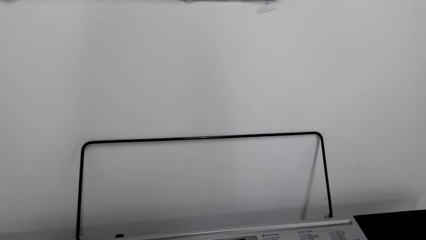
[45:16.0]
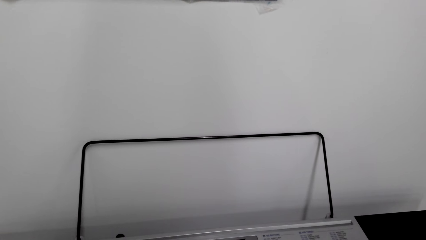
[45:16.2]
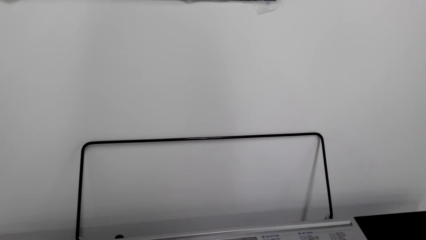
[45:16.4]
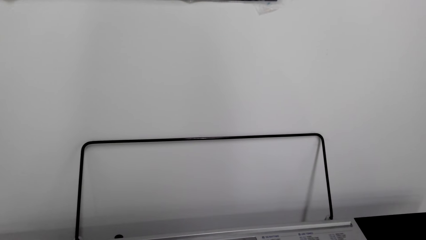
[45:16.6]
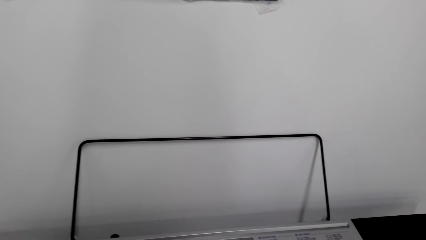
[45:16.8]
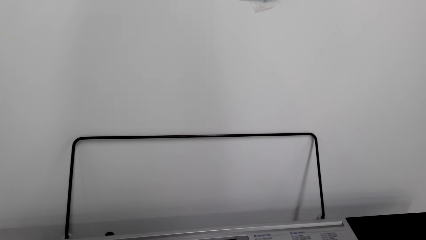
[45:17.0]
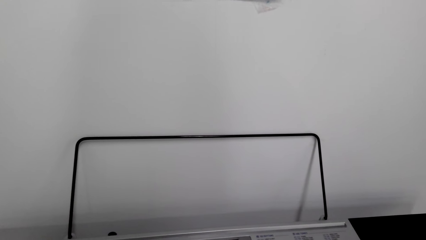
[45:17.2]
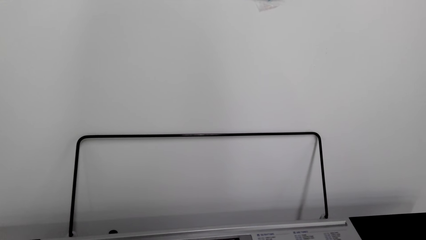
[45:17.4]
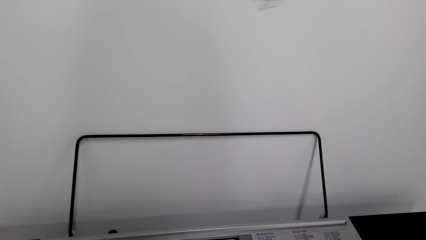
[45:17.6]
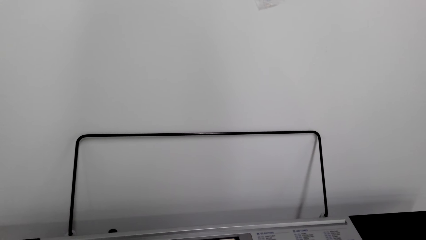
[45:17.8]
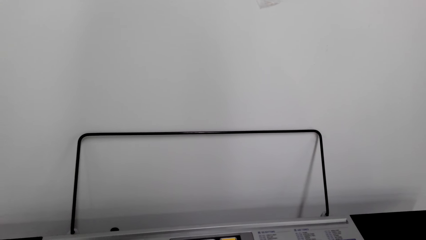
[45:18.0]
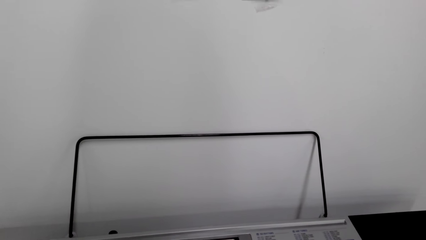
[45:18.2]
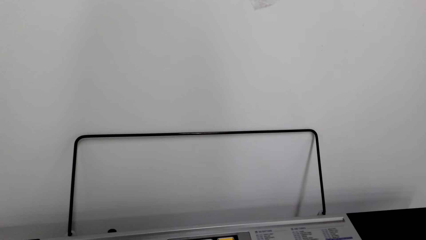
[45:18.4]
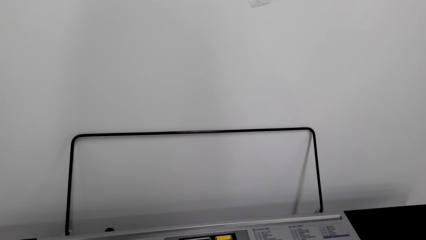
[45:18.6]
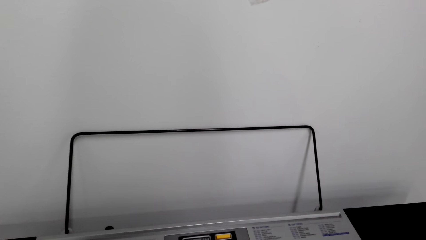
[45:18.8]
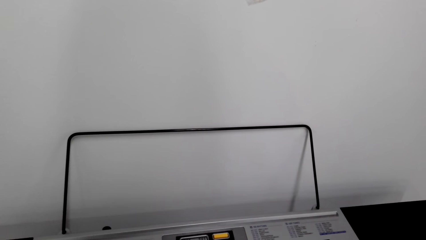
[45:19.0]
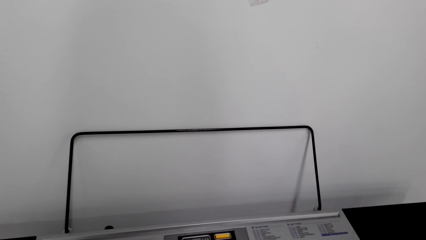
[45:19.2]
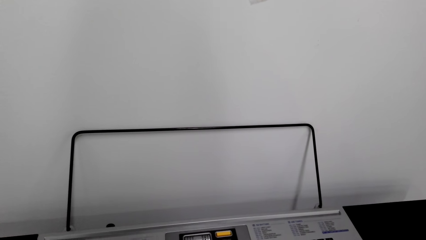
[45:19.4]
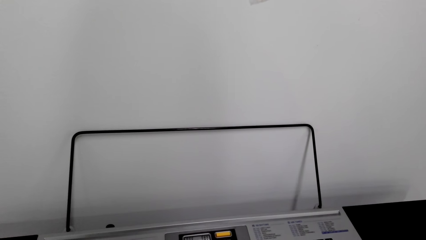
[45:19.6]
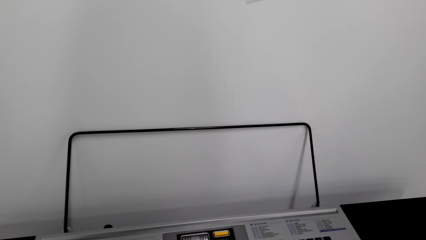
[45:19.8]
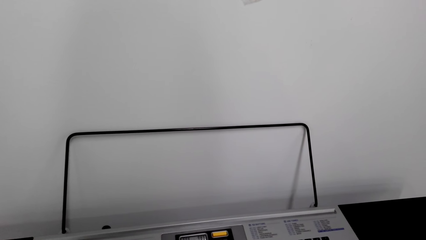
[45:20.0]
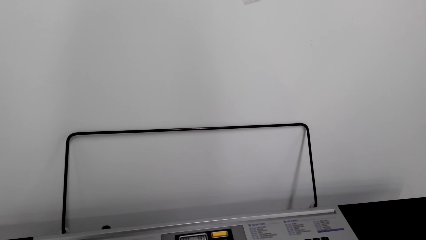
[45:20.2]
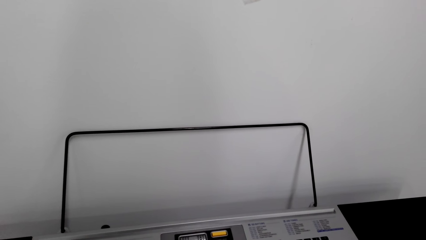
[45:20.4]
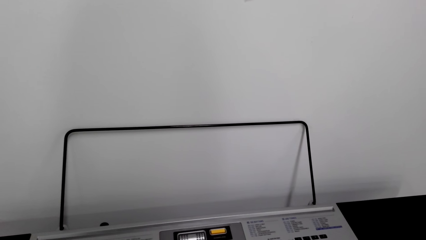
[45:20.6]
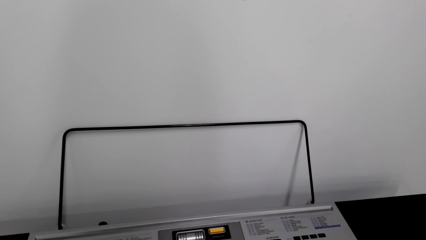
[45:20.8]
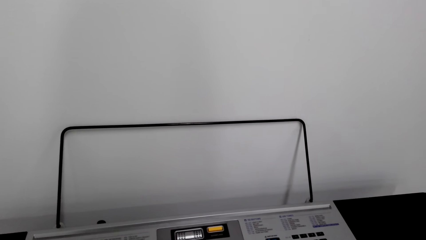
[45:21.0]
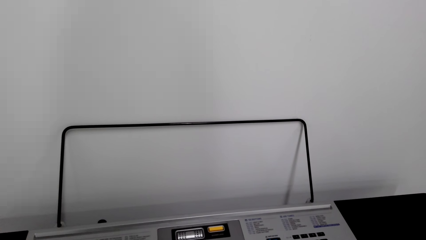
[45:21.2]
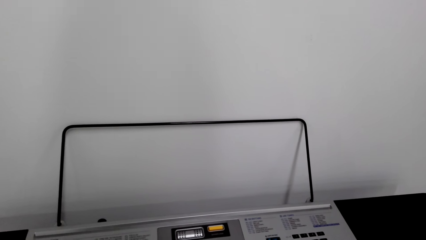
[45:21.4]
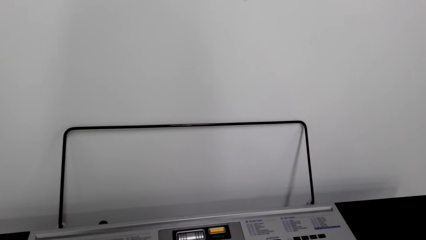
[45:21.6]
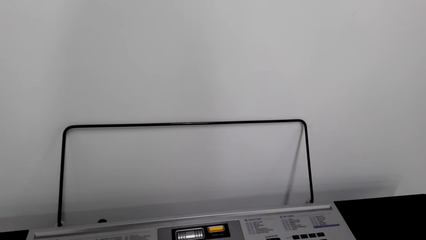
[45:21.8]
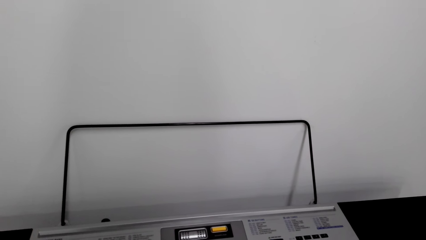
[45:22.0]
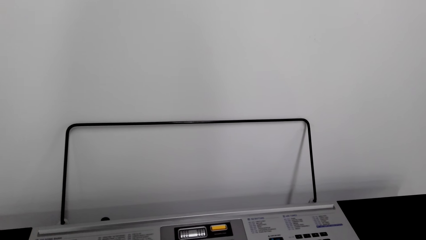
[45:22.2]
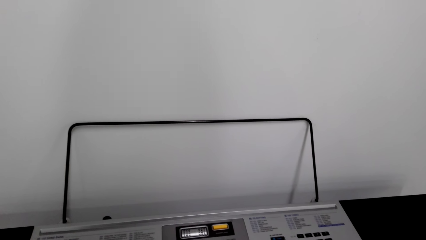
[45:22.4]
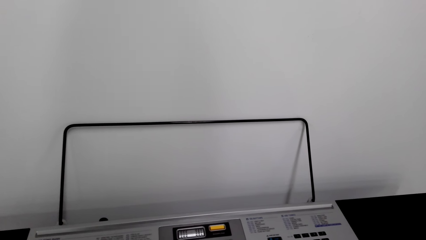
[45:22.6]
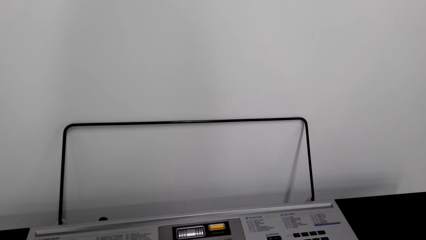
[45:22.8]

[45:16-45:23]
The camera wearer plays the piano.

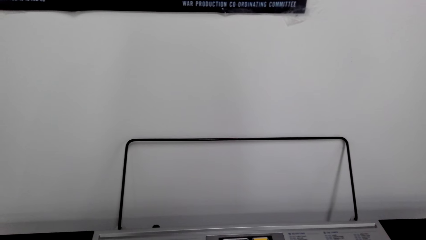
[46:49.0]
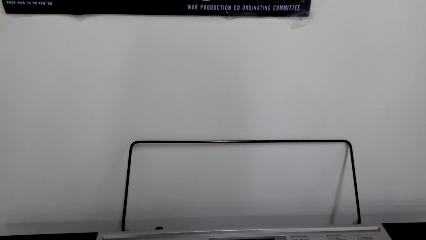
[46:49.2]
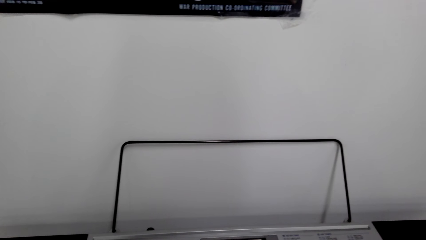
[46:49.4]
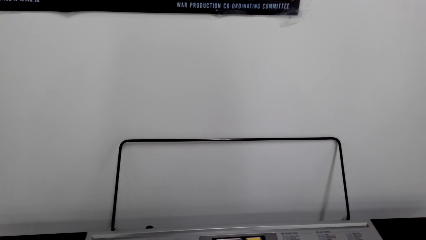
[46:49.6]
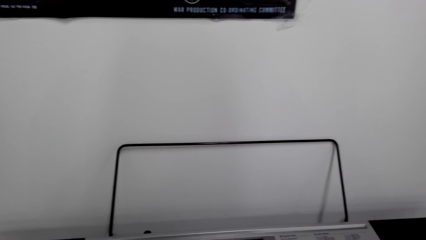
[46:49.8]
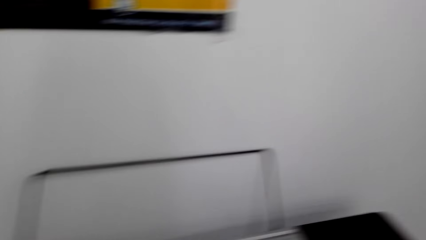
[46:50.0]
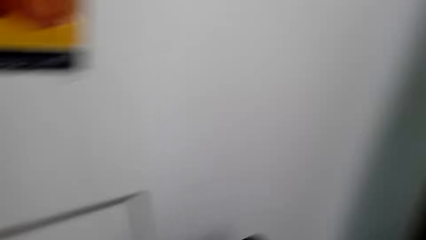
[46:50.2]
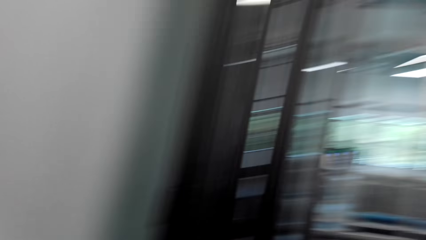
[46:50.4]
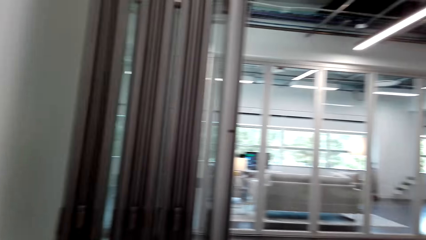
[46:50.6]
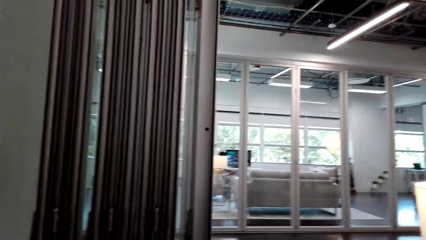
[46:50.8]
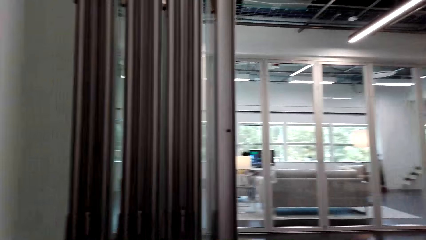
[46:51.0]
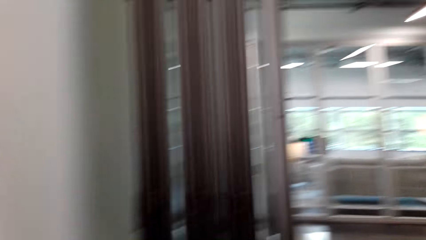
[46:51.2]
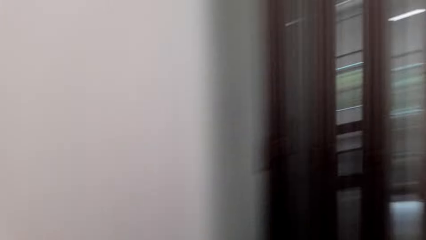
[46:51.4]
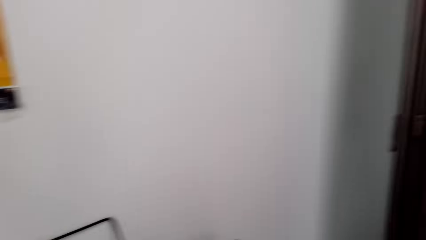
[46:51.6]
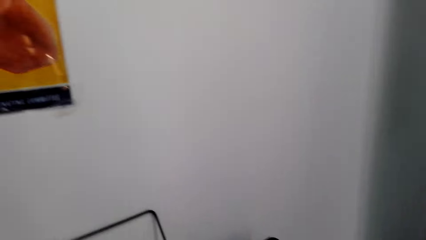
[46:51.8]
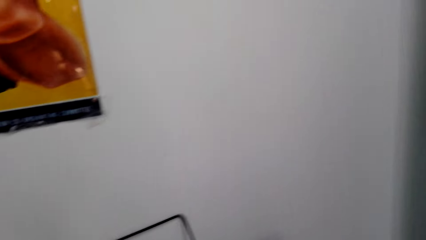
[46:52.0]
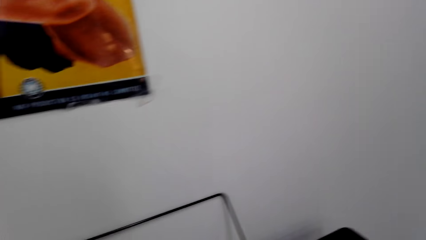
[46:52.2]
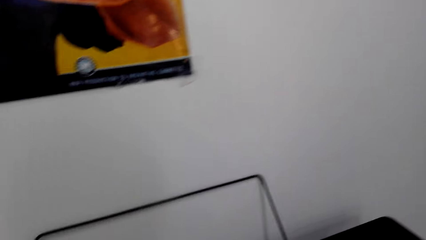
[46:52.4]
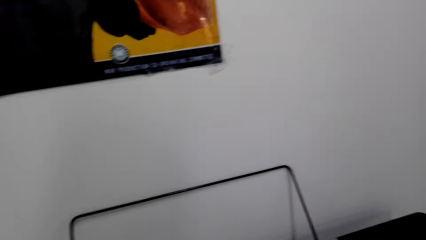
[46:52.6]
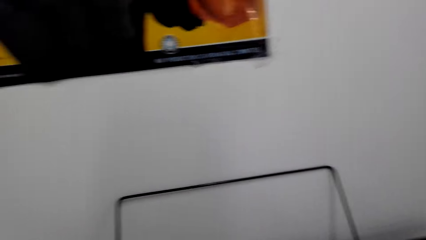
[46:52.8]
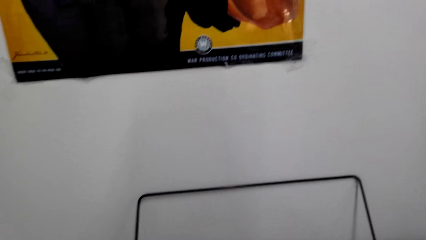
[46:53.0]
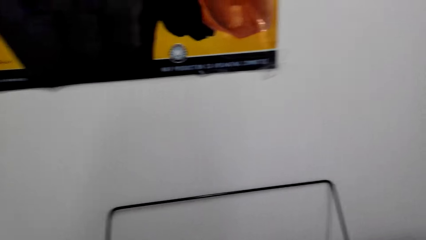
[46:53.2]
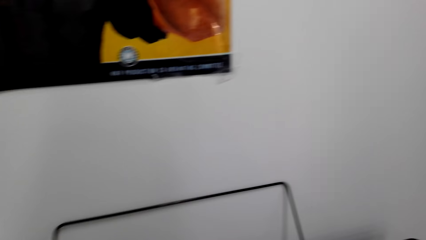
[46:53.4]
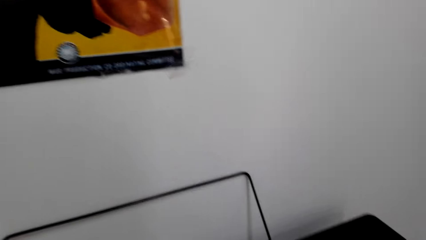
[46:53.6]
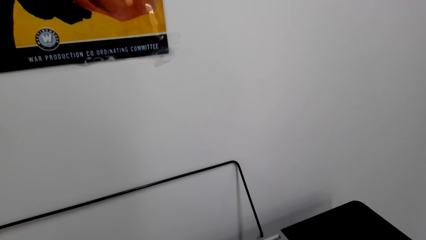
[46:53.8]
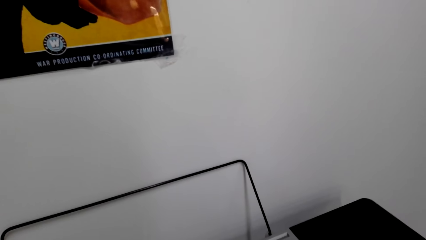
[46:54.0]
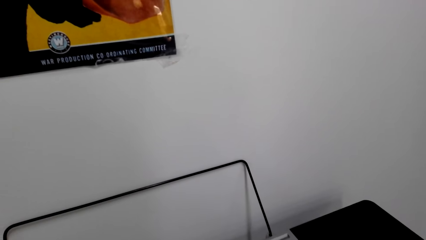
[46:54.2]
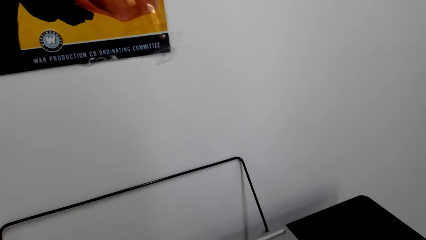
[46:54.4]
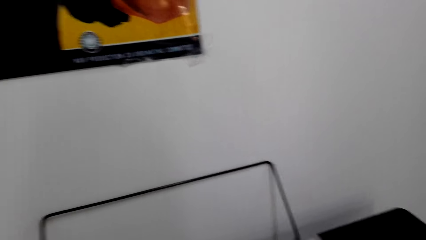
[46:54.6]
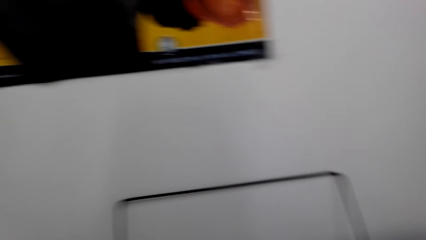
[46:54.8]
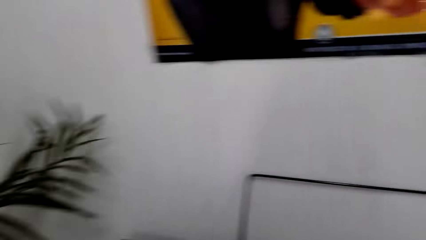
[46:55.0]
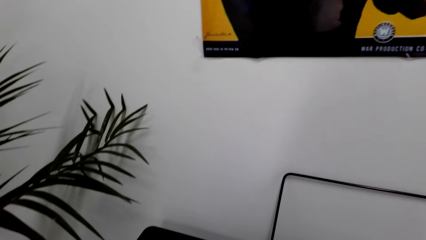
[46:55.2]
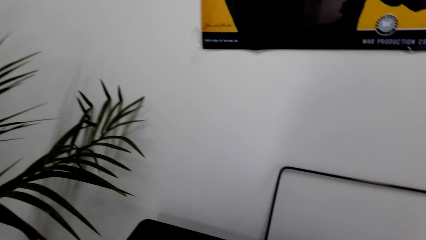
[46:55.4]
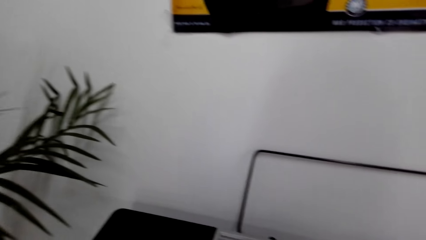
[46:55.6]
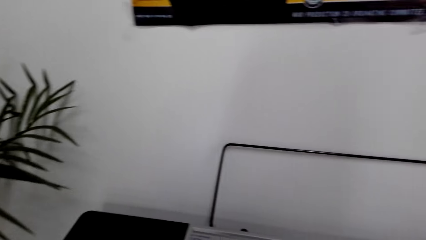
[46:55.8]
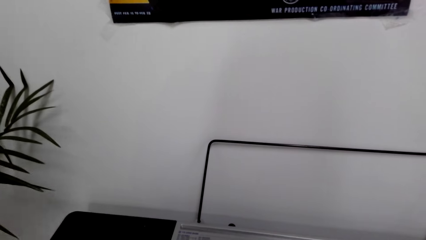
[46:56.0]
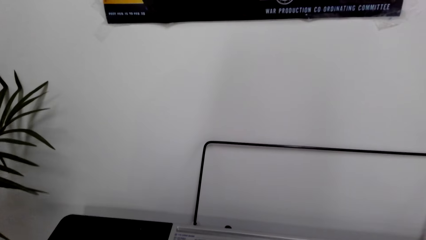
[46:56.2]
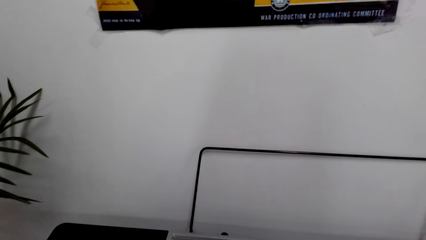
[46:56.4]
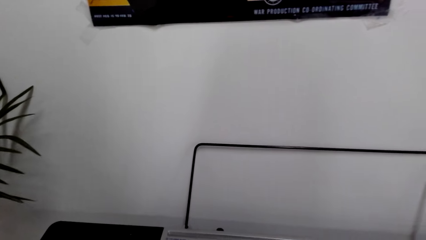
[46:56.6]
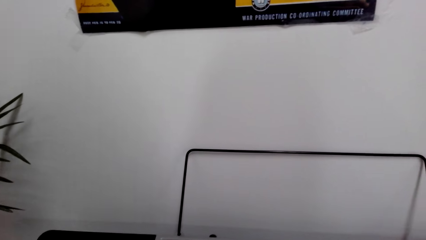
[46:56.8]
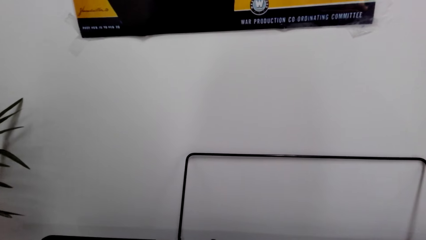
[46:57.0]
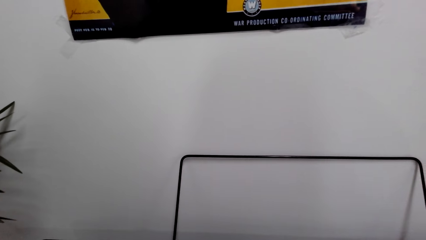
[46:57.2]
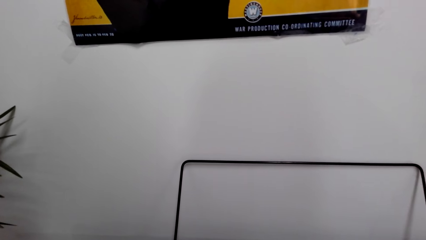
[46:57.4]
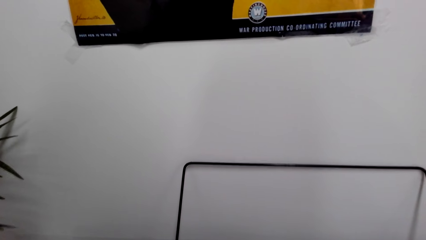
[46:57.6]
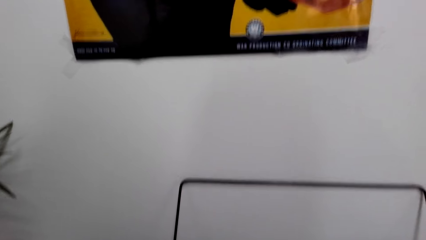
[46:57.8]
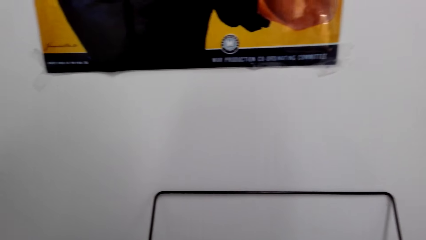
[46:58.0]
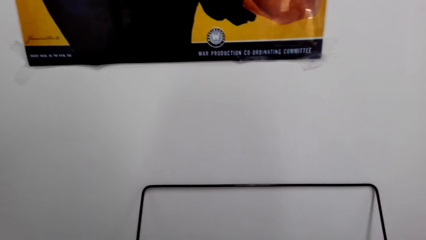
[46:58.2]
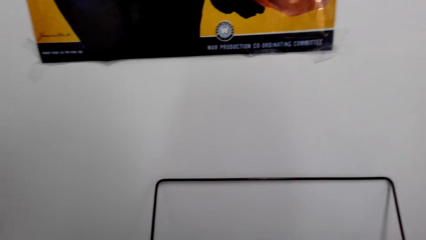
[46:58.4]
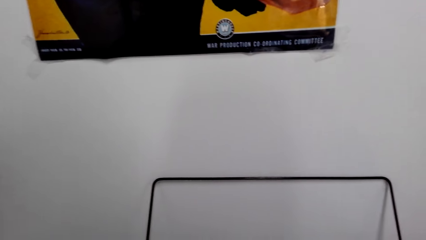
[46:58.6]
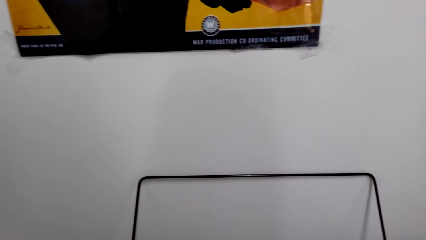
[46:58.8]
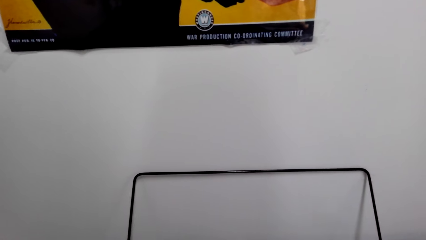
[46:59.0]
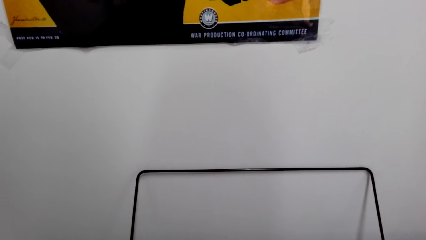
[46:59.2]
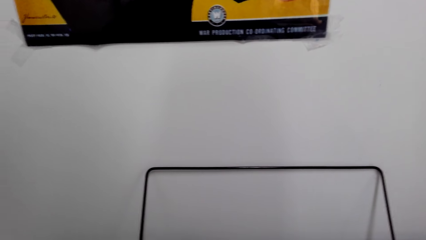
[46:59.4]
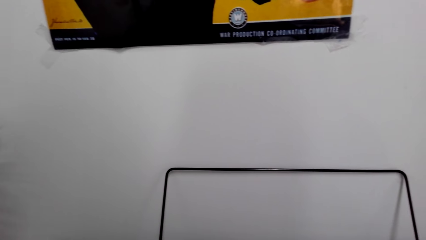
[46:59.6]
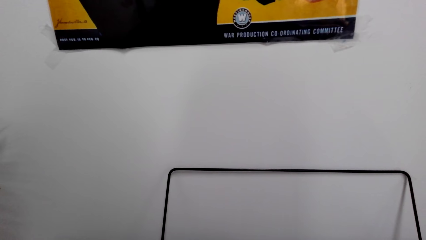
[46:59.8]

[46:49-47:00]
The camera wearer looks around the house. They dialogue with a person. They play the piano.
